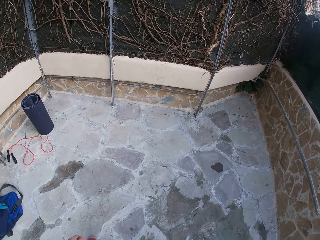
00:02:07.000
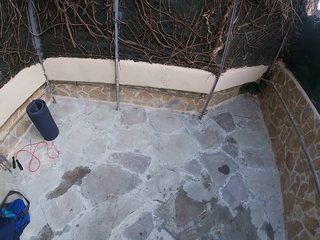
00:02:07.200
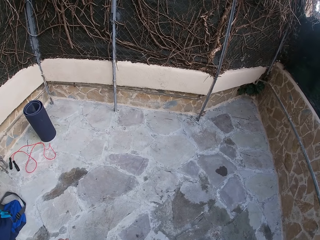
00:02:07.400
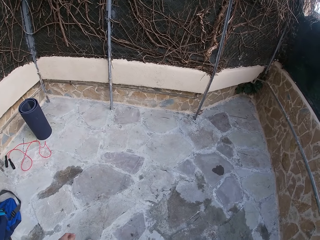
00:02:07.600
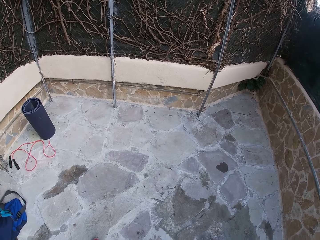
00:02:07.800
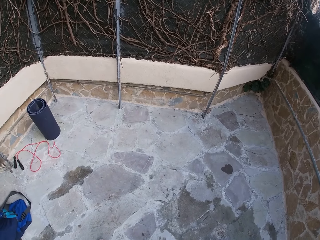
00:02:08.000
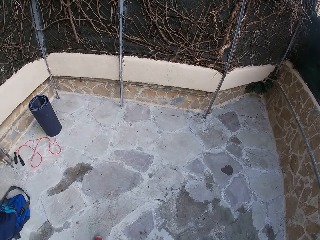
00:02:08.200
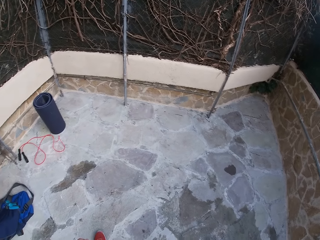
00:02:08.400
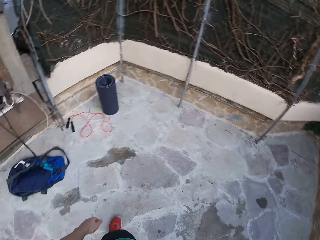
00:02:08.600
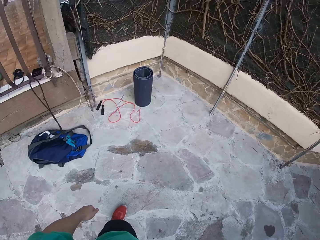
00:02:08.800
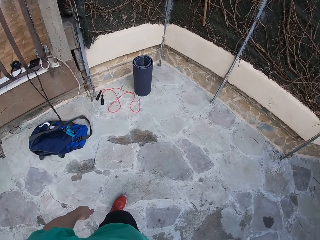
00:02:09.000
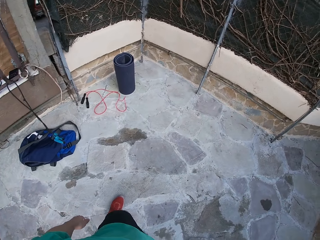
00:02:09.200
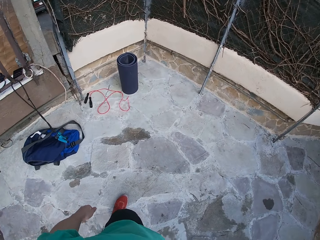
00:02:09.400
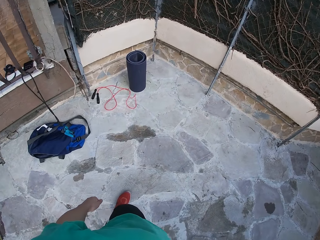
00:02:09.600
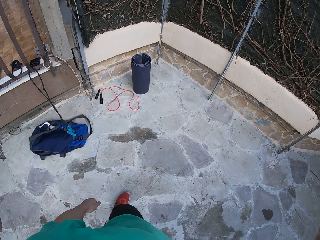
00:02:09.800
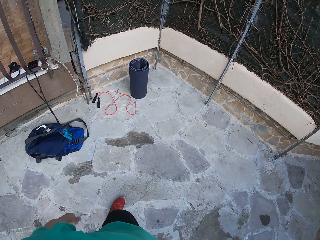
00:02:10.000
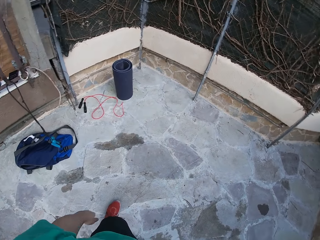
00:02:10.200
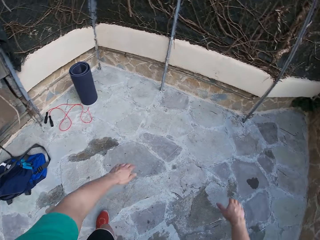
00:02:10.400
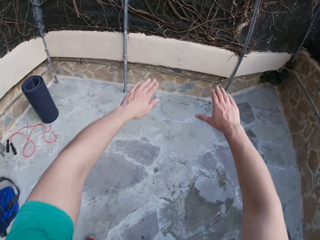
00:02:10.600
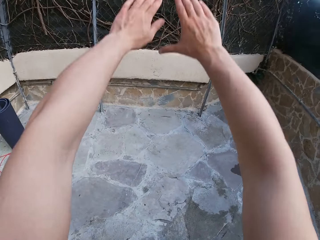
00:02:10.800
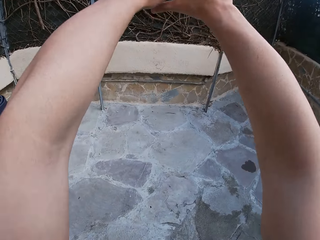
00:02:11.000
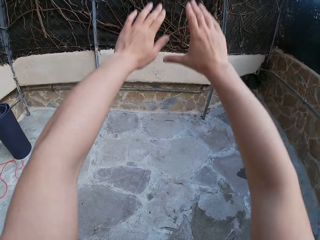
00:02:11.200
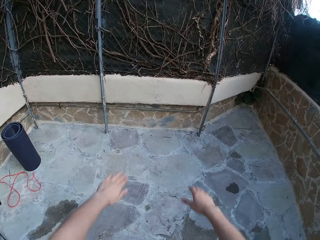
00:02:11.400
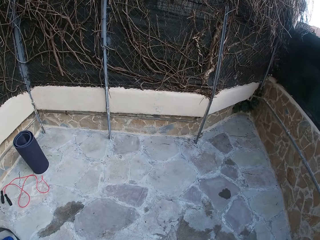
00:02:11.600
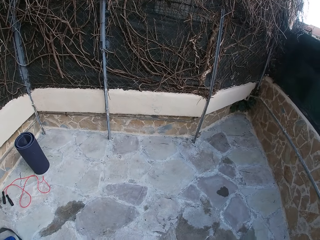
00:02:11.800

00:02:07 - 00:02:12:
The camera wearer sways his hands.

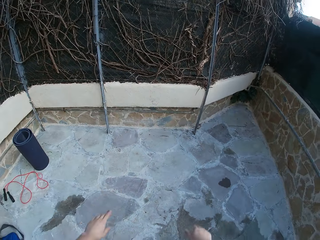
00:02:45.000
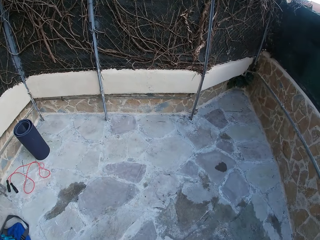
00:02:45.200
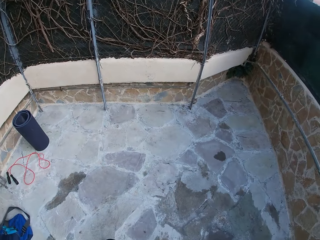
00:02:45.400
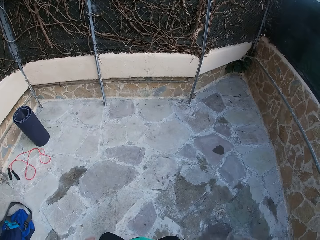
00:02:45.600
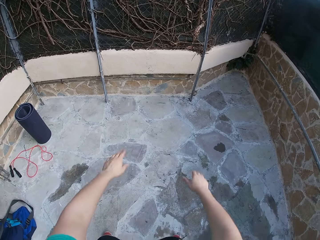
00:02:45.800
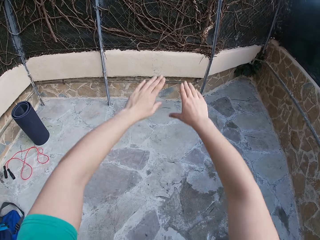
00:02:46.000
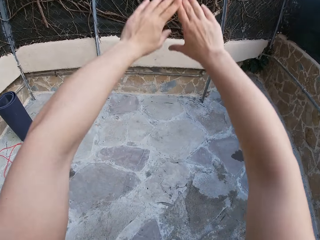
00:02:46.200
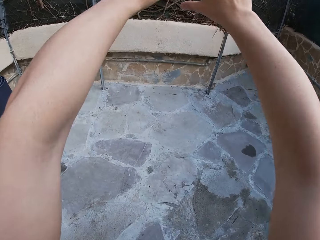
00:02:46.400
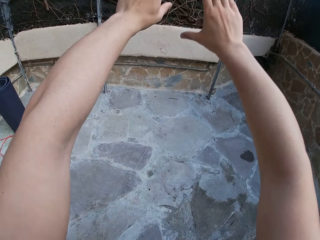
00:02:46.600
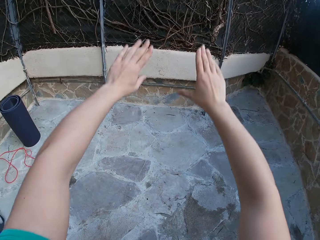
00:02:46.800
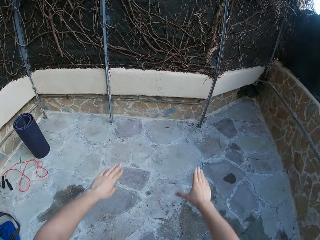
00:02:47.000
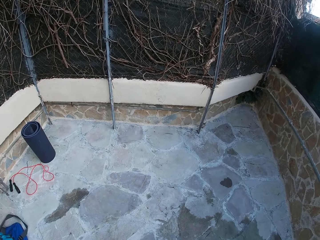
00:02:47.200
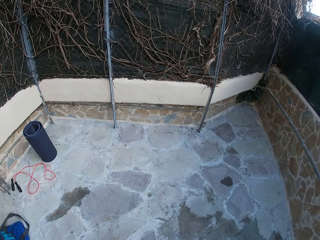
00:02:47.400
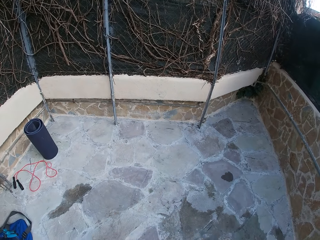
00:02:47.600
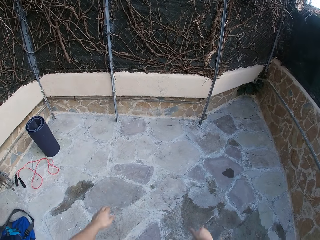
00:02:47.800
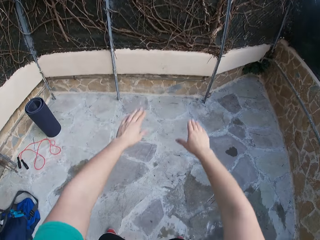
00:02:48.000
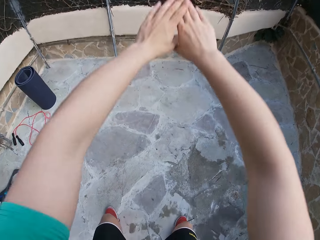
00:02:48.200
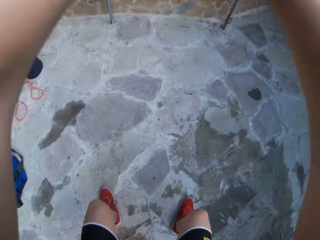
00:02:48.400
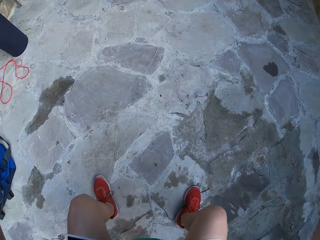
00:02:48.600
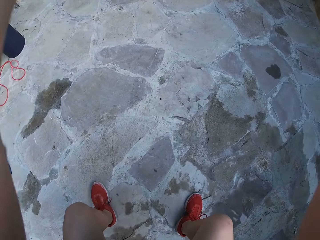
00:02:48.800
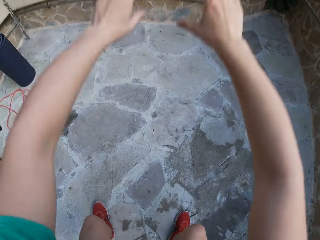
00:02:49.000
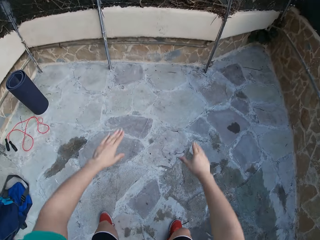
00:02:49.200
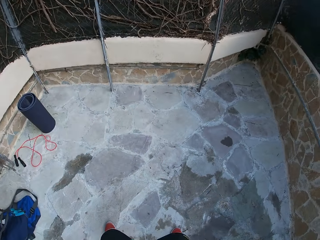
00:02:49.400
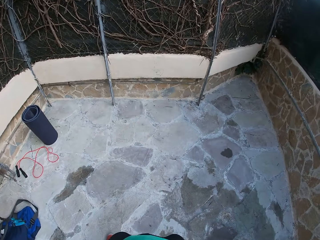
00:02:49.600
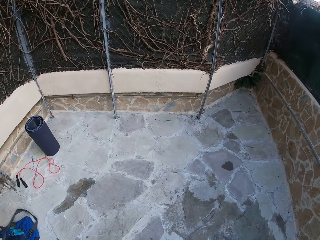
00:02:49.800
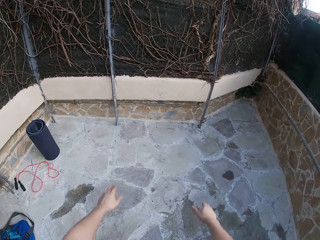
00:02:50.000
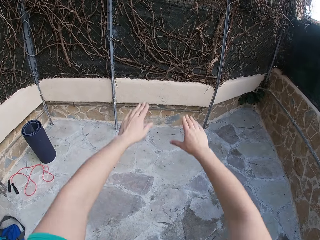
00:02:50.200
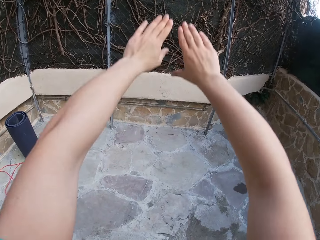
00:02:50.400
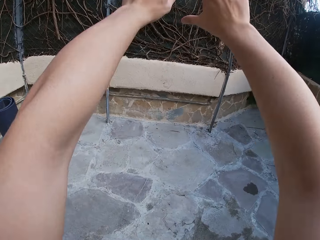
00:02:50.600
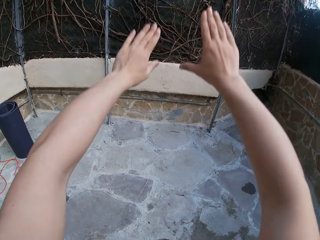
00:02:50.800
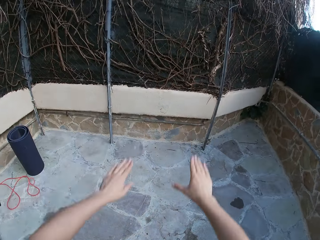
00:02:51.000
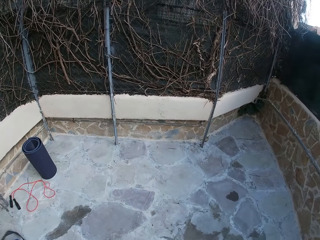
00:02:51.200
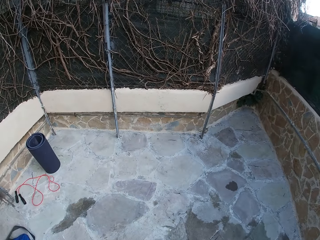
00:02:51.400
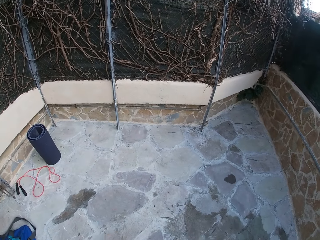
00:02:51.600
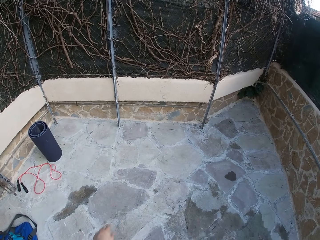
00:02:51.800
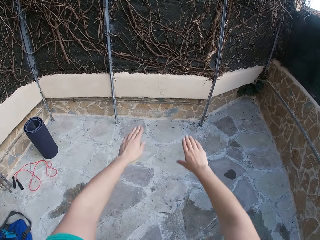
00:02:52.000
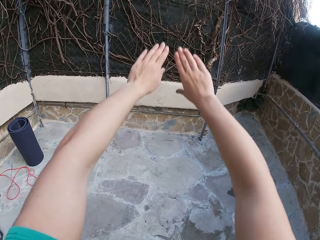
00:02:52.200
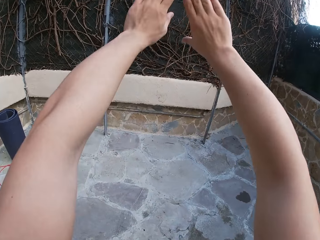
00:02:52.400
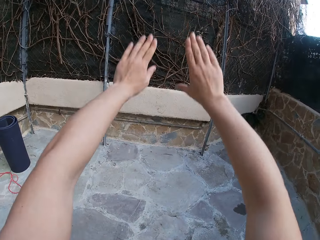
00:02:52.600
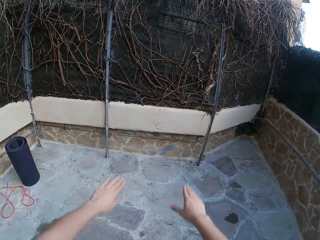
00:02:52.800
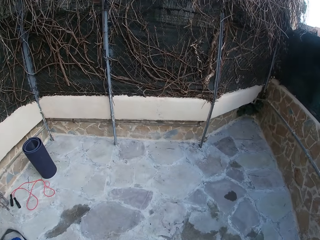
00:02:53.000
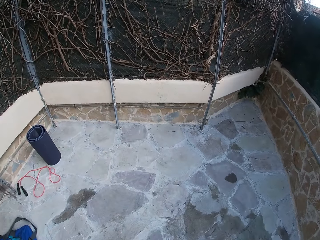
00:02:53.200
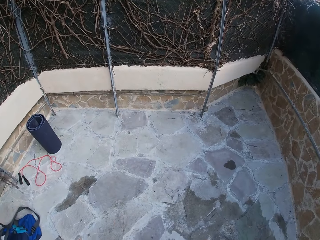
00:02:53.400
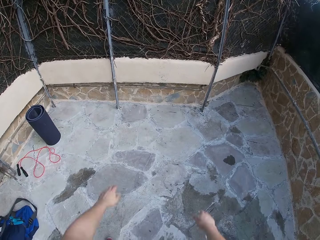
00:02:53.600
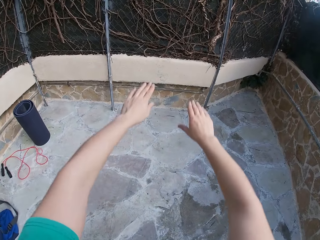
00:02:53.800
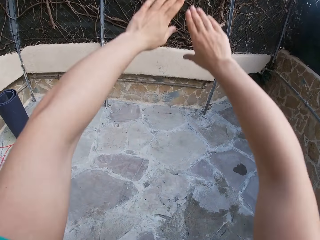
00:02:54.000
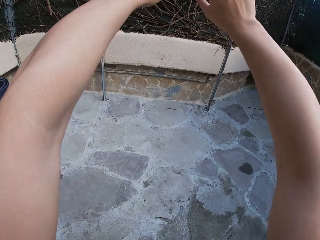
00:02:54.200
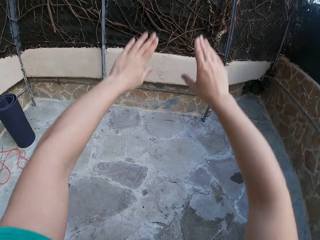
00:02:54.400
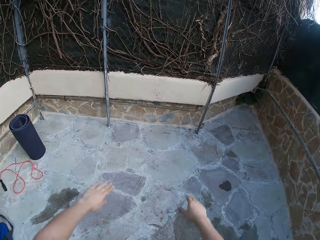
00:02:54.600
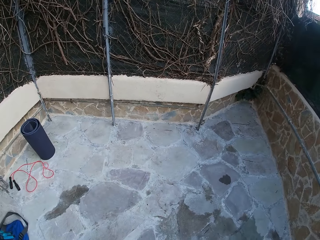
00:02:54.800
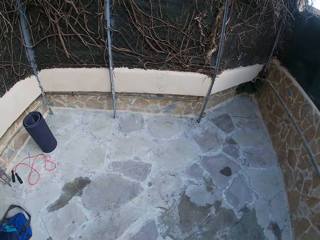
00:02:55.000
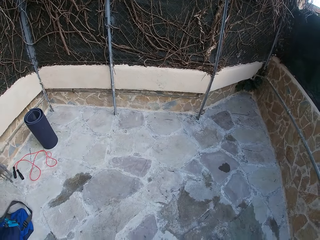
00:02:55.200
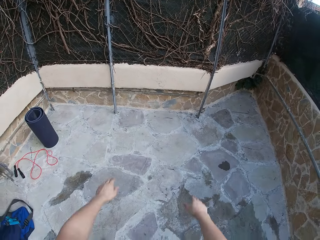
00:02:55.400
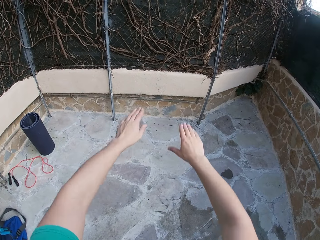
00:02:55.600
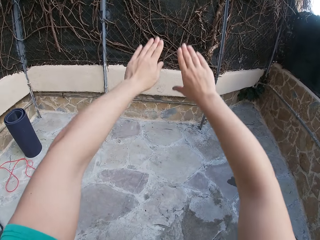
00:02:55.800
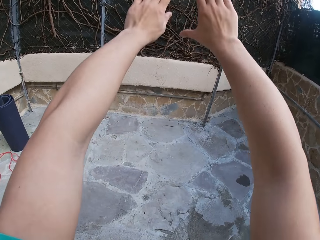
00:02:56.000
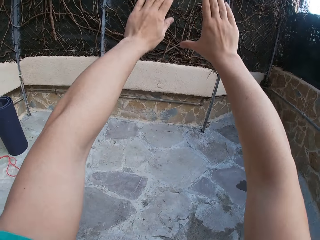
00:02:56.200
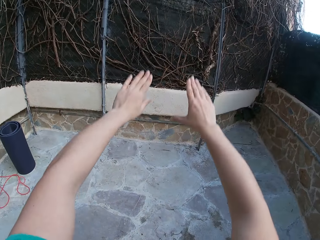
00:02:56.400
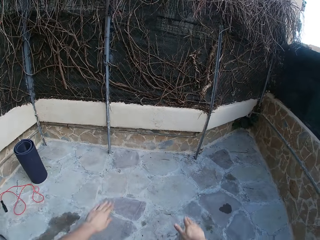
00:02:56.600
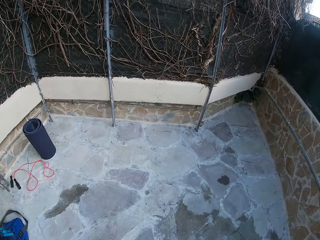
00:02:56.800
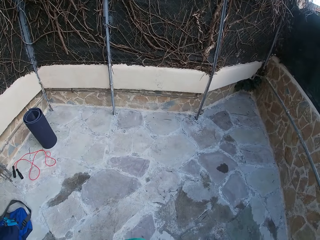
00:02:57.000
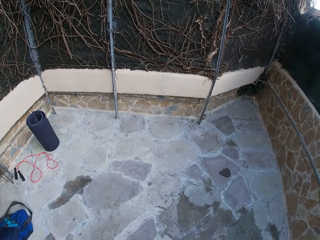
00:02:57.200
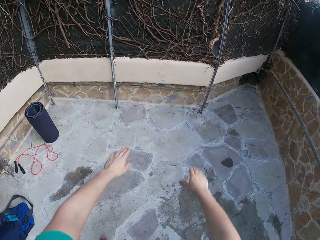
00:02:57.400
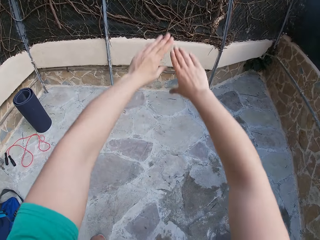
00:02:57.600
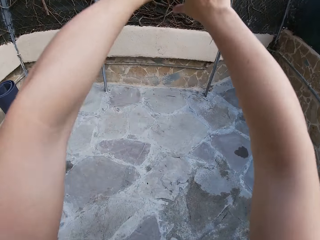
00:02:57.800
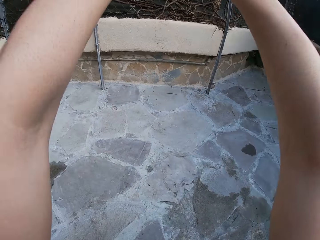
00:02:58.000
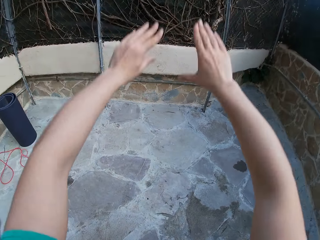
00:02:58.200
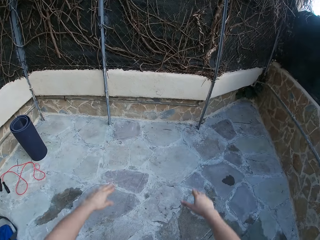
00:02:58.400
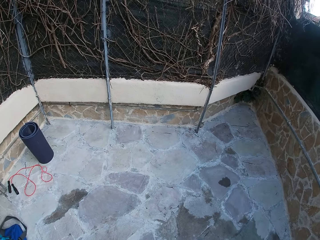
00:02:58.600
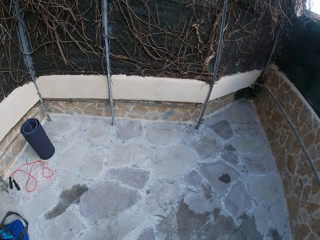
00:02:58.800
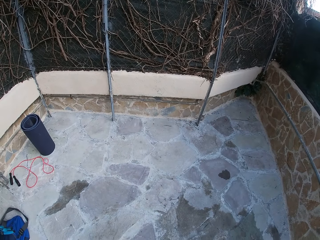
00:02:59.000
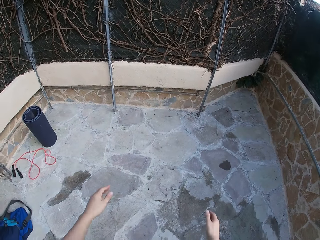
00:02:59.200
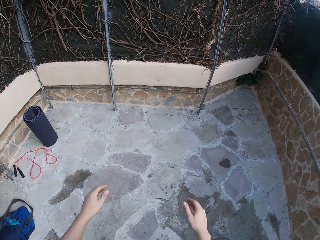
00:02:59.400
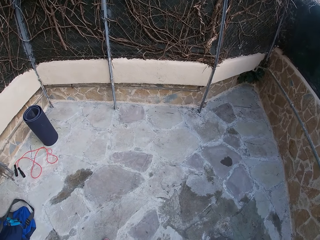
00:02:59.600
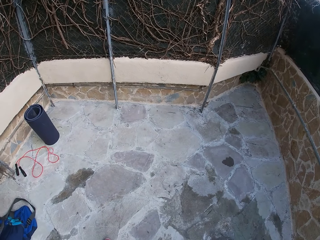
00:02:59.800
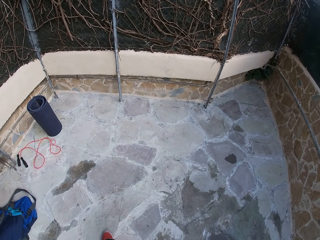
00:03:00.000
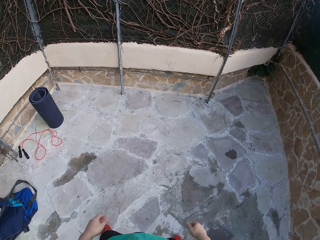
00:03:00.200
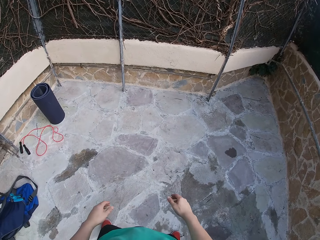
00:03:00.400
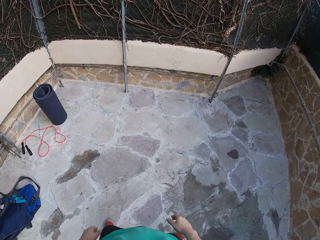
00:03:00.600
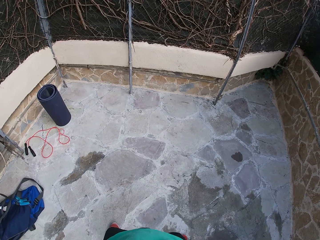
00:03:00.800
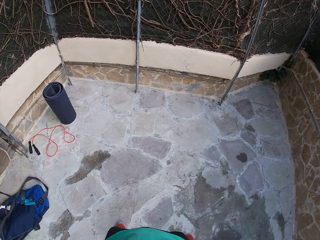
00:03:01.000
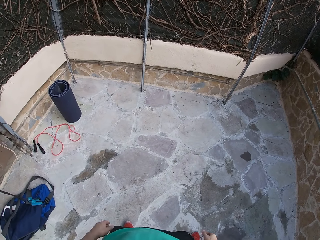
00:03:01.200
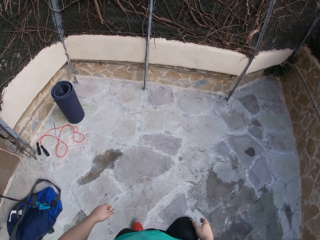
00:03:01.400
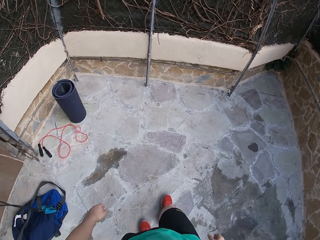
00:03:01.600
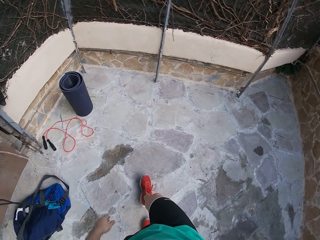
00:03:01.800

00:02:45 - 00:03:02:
The camera wearer raises his hands. He folds his knees. He sways his hands.
